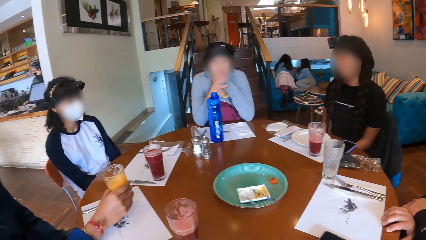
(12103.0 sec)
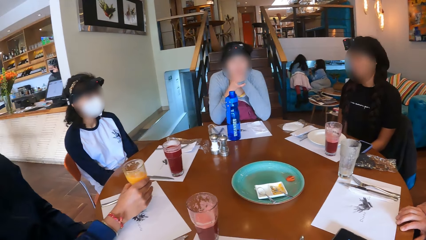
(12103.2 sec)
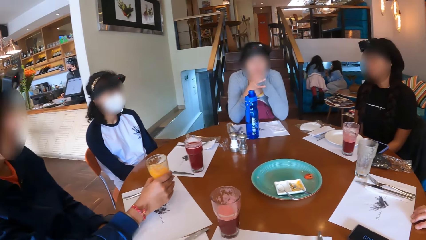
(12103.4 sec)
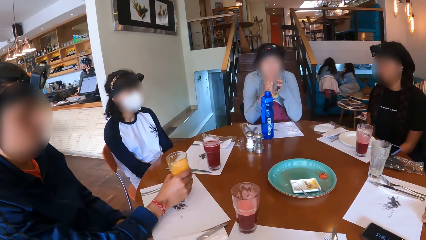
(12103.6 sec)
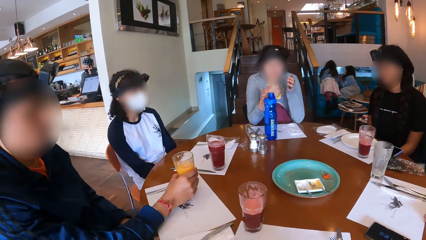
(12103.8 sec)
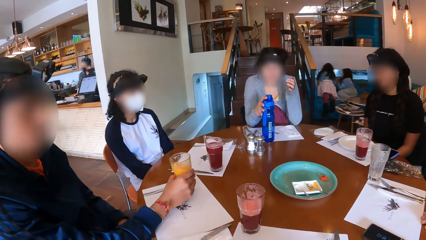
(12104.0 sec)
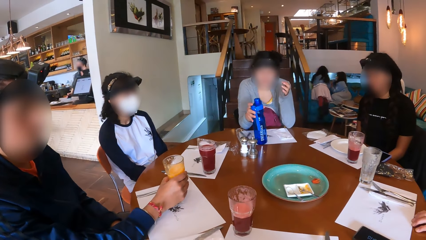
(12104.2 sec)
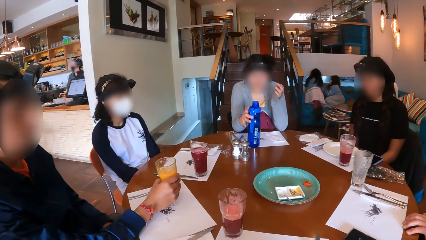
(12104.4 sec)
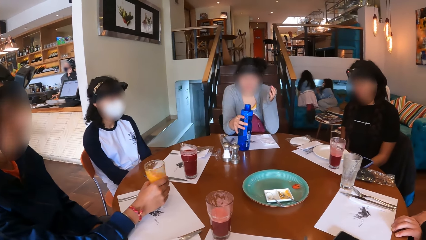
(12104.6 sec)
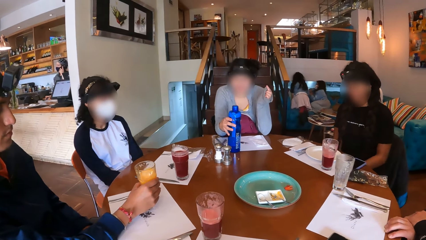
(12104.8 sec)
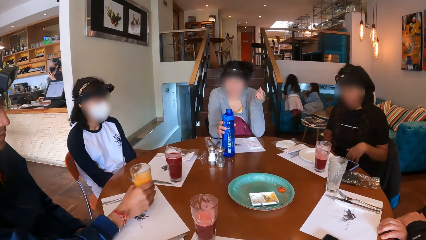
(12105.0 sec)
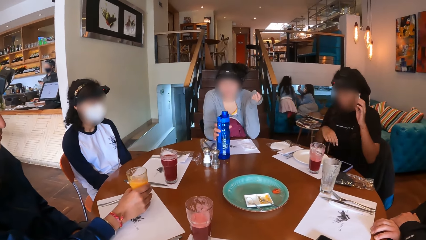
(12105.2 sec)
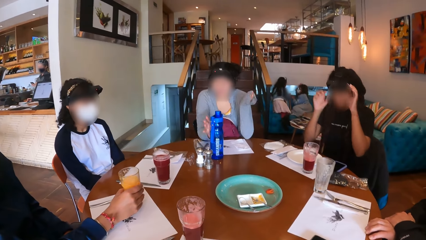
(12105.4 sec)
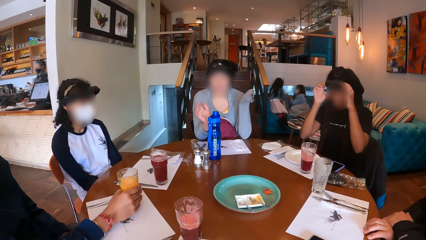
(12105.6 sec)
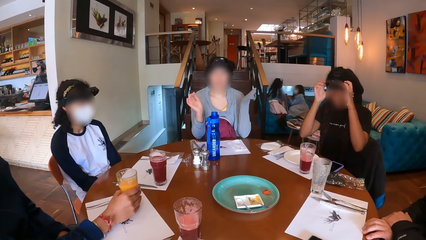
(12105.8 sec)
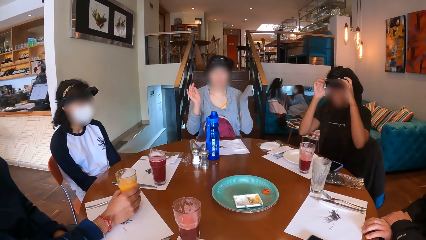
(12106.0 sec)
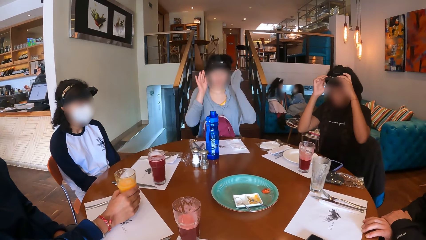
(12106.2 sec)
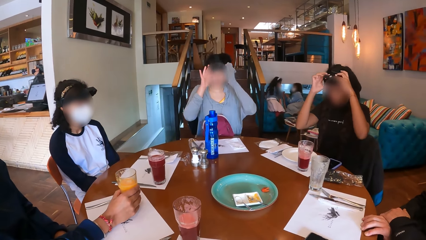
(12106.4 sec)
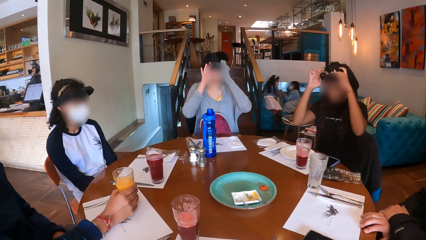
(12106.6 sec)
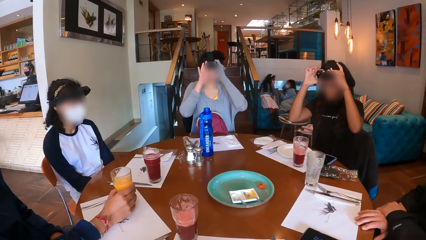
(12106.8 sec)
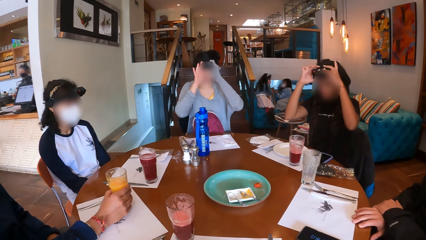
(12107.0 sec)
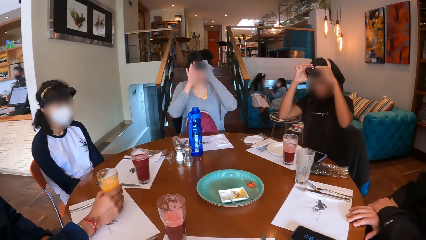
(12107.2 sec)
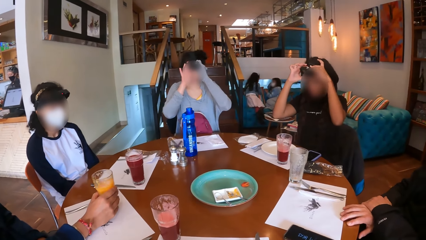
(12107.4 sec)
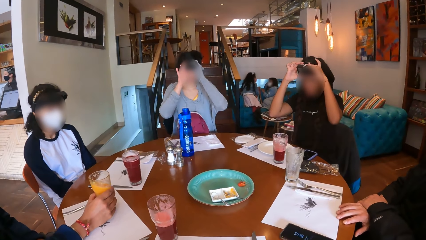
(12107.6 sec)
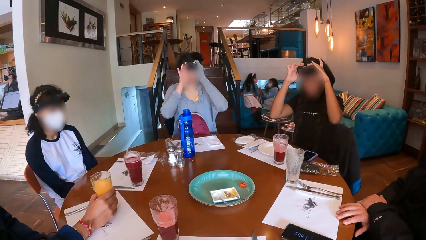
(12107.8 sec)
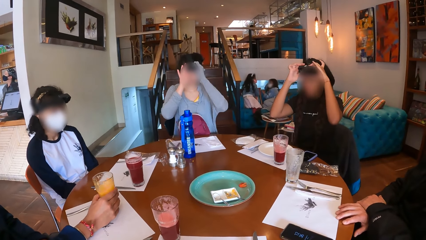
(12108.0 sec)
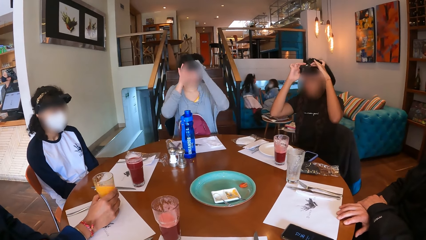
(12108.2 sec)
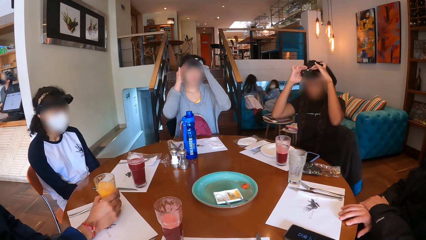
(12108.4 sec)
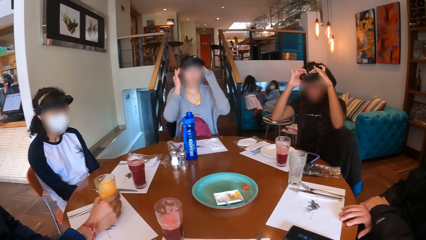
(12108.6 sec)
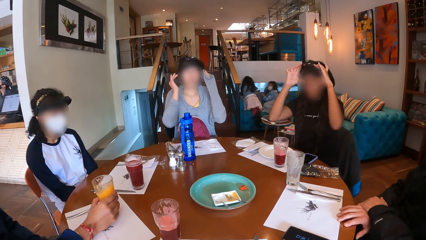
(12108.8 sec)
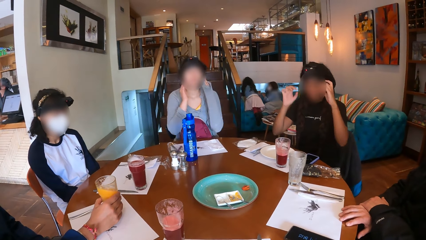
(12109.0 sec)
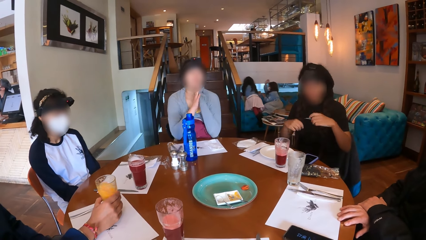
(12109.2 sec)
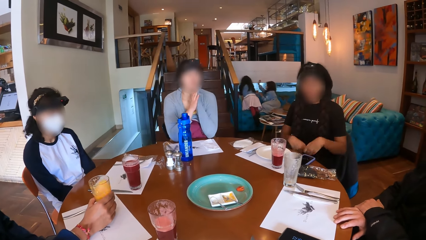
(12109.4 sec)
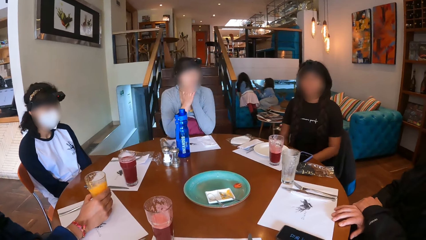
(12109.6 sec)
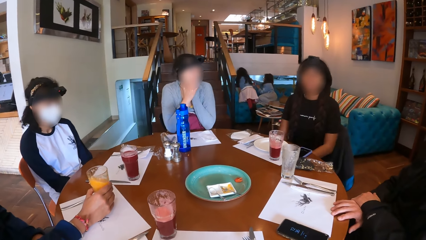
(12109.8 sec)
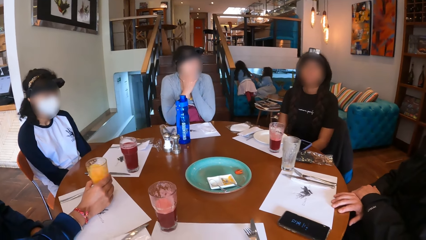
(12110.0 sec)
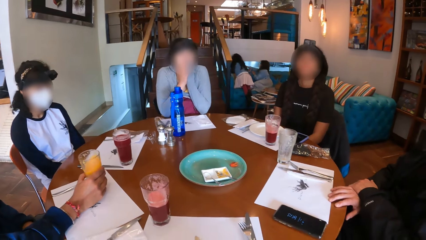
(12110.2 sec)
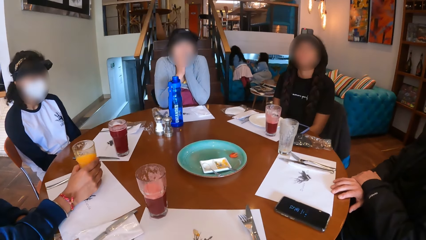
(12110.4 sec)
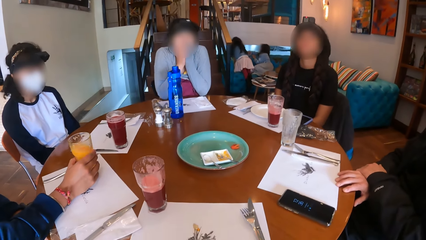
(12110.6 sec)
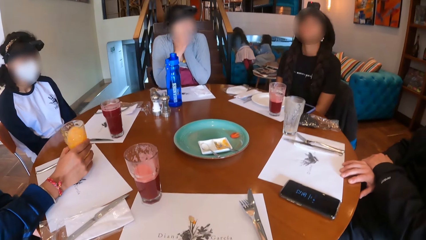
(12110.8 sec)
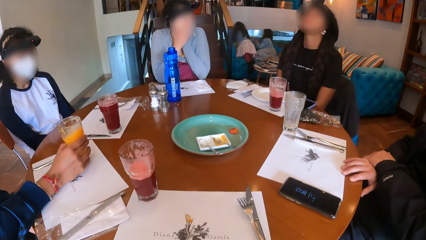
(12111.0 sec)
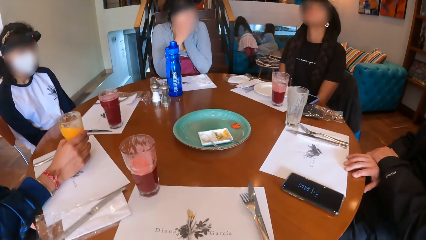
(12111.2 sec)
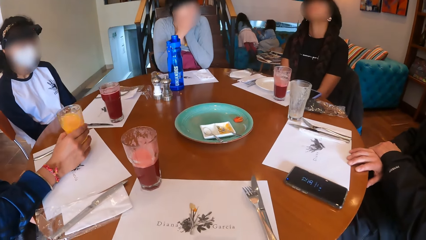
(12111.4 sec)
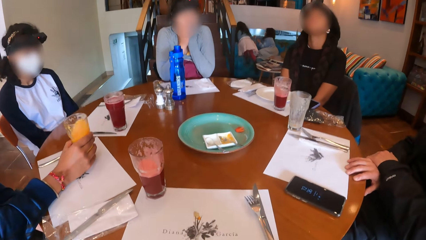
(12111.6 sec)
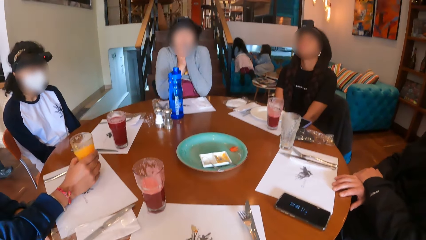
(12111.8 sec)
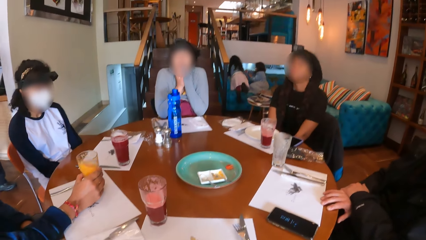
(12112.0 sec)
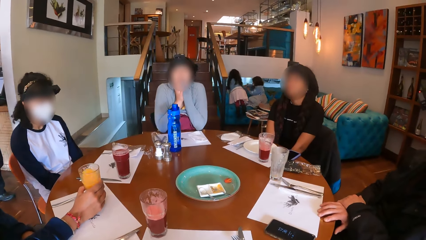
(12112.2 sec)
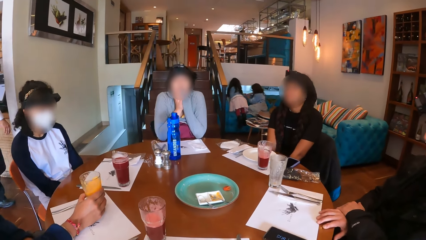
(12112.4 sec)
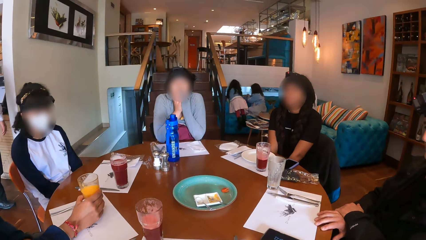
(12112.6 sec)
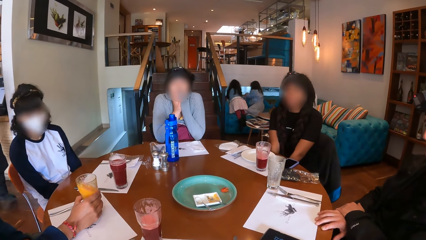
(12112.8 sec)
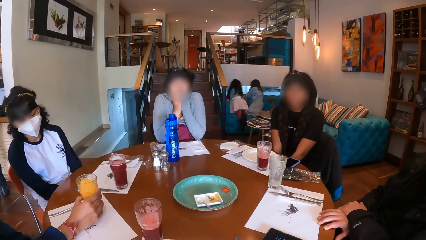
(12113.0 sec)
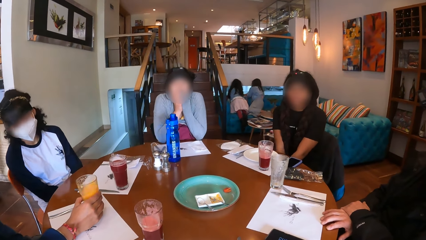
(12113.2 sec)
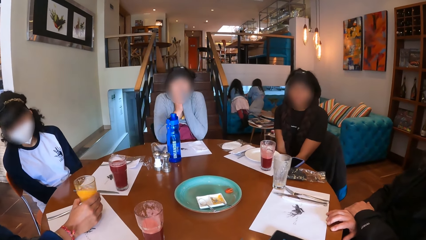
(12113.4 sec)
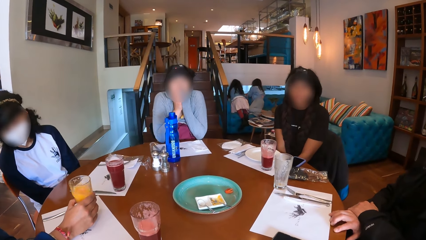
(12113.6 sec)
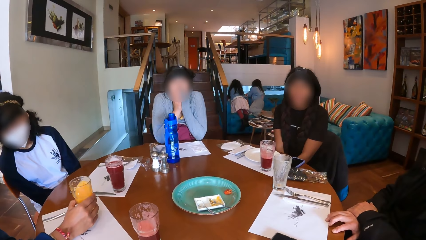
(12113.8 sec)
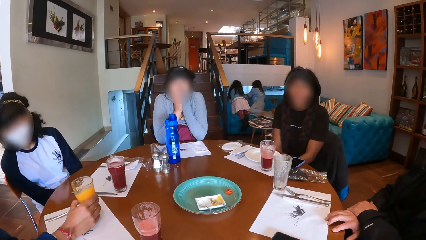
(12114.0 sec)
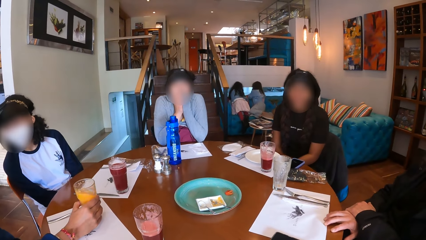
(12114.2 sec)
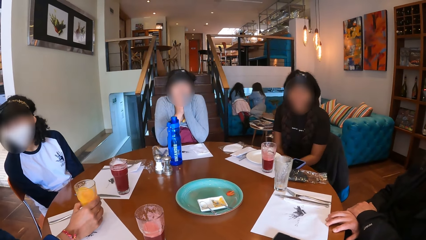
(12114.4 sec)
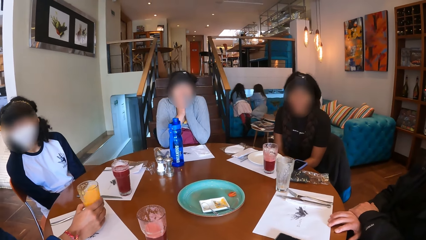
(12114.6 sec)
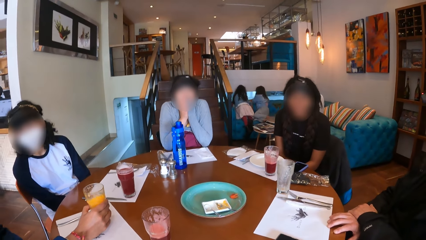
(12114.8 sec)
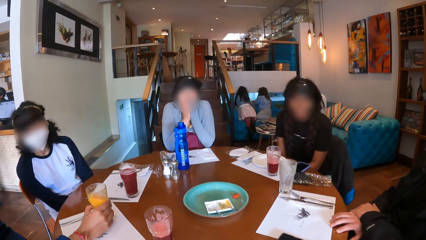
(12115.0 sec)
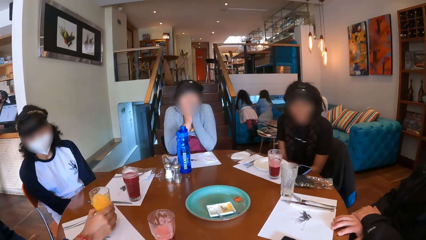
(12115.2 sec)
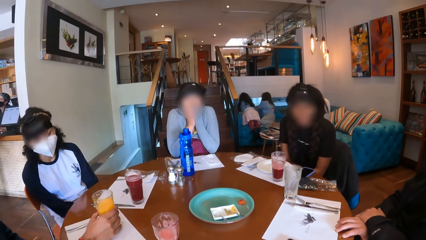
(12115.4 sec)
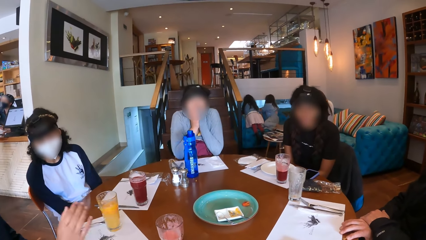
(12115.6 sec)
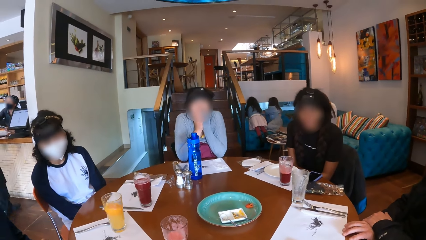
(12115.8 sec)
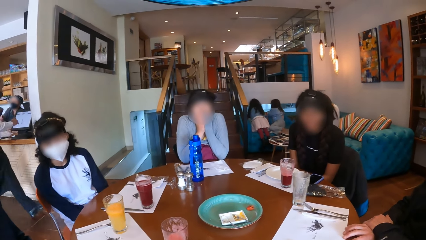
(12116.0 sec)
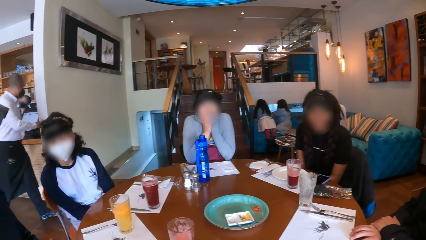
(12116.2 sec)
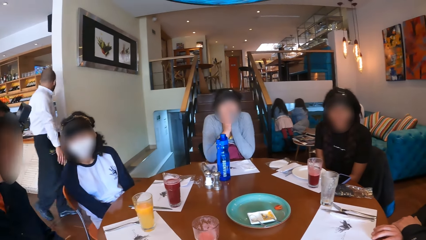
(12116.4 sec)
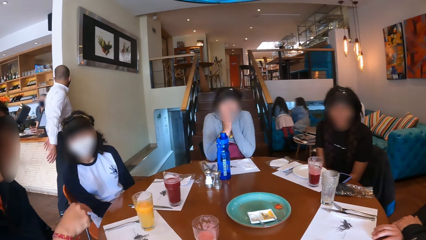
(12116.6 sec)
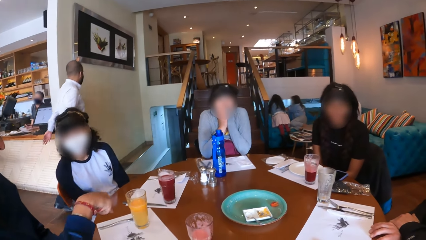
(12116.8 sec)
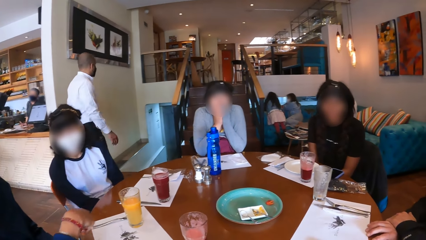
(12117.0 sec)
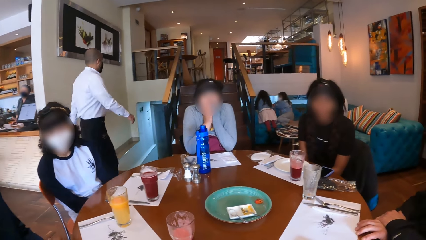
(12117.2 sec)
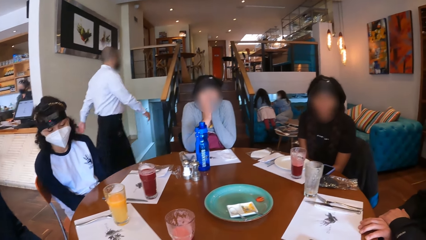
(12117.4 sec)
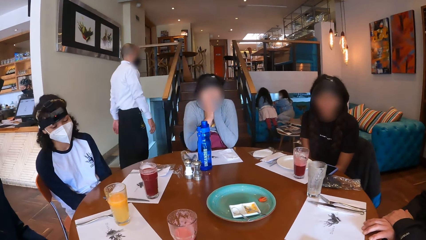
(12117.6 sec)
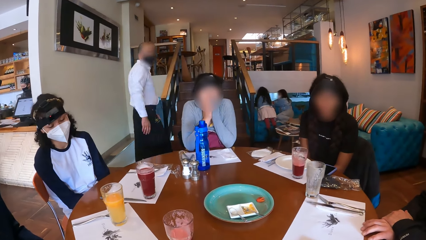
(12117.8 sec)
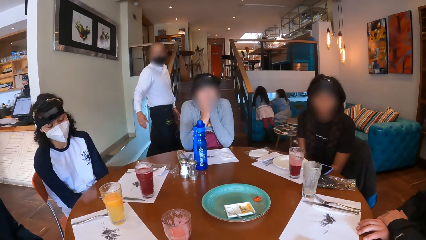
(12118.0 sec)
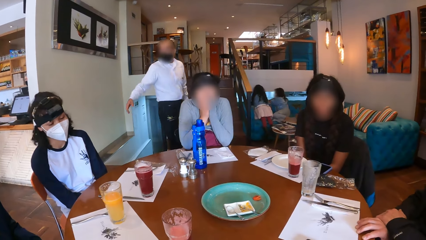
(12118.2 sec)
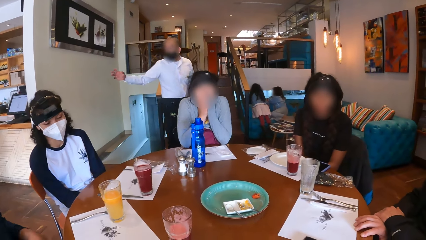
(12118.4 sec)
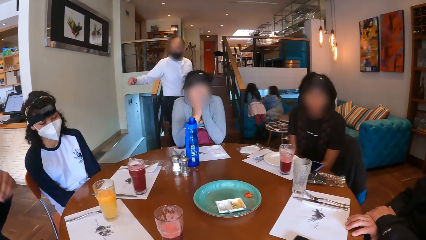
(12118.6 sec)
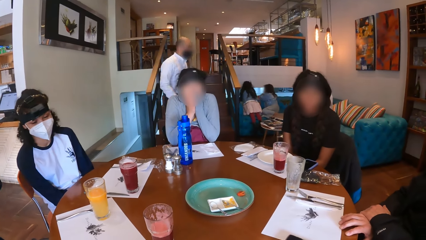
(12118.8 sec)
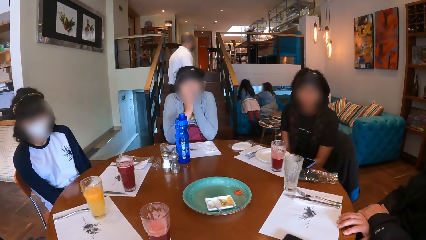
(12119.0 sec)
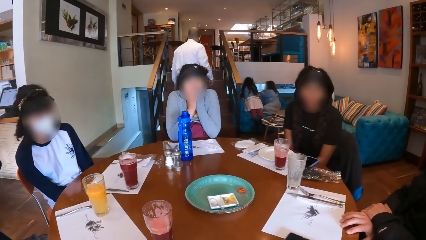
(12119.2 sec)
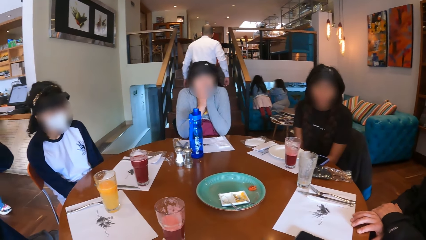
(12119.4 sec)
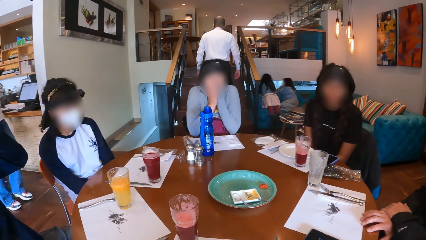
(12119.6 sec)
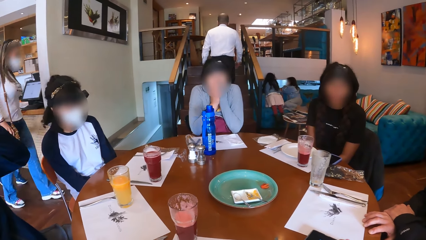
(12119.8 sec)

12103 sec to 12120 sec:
A woman holds the water bottle on the table with her right hand. She removes her right hand from the water bottle on the table. She removes her hands from the table. She places her hands on the table. Another woman drops her hands on her lap. The first woman places her face on her hands. A man removes his right hand from the glass of juice on the table mat on the table.
